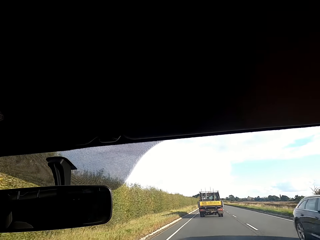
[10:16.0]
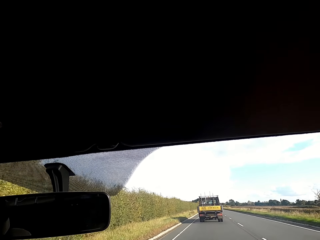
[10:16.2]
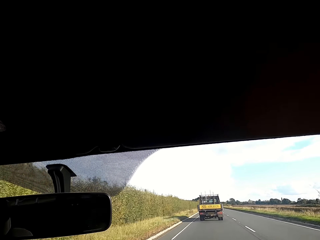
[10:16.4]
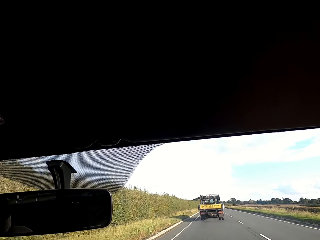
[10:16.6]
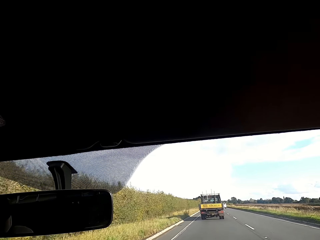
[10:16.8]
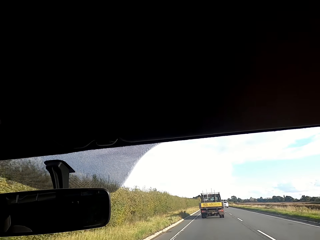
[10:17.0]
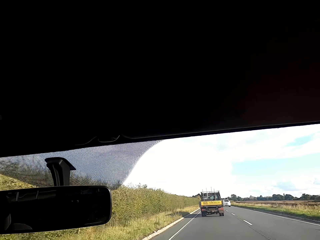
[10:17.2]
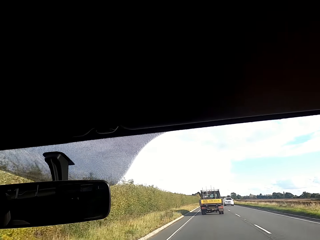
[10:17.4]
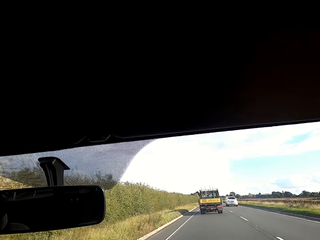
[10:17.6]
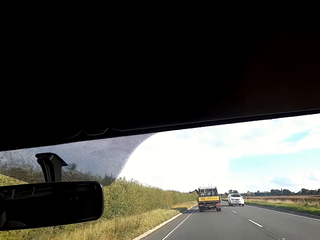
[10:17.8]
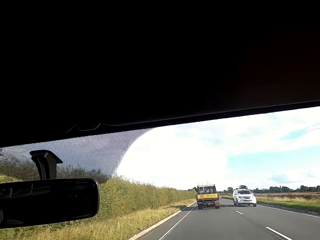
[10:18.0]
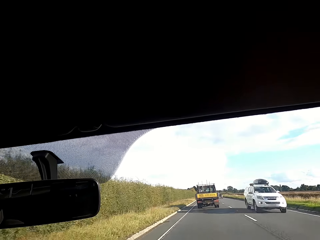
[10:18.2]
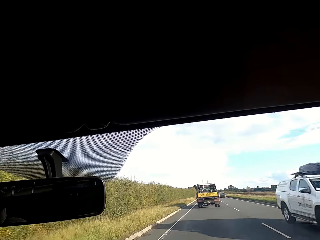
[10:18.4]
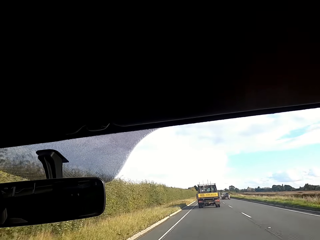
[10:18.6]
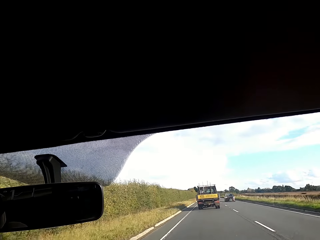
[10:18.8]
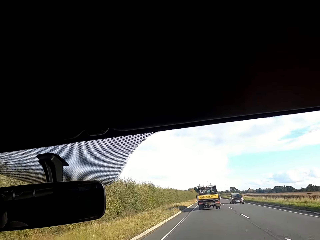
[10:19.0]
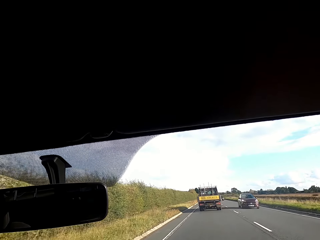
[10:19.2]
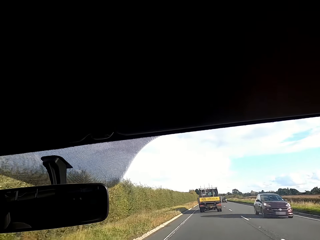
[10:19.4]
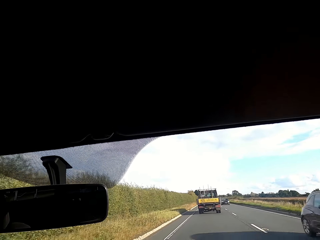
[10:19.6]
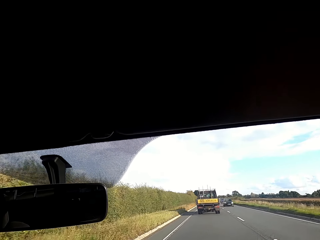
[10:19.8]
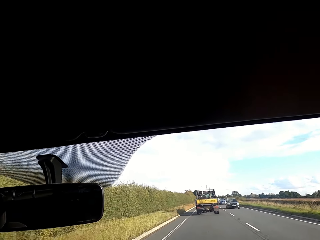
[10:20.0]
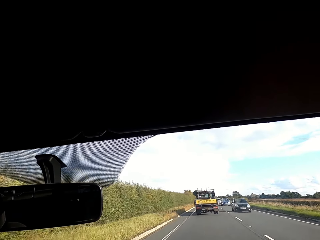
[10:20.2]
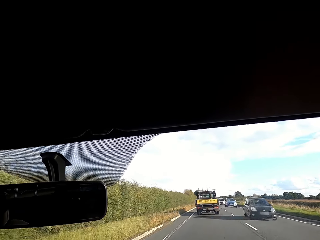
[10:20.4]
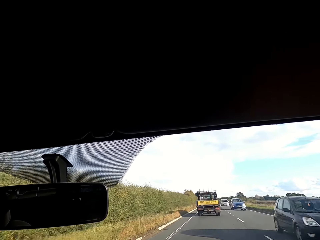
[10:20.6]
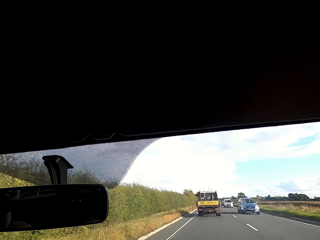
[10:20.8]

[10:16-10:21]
A black car drives past the camera wearer.

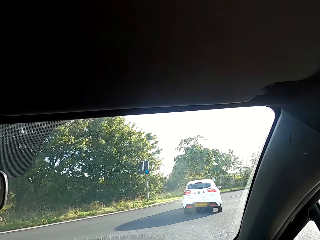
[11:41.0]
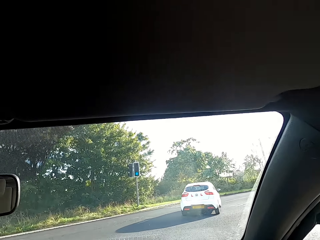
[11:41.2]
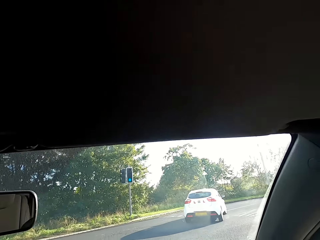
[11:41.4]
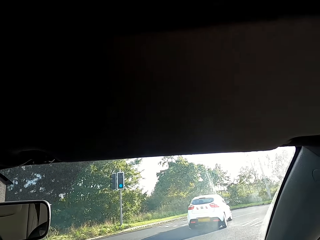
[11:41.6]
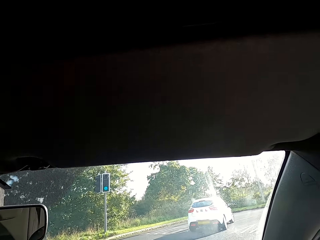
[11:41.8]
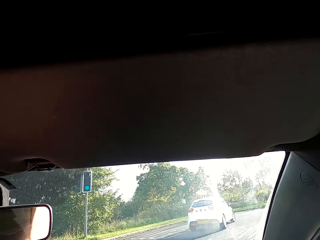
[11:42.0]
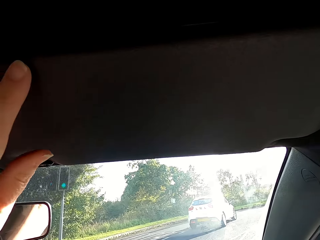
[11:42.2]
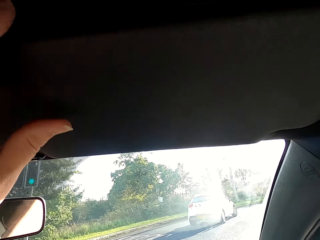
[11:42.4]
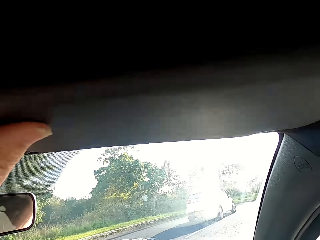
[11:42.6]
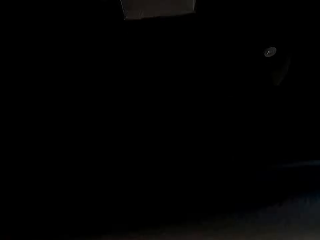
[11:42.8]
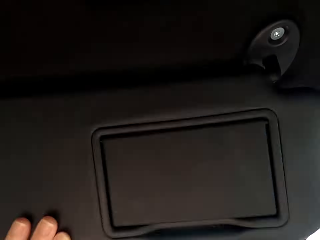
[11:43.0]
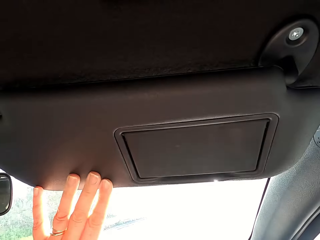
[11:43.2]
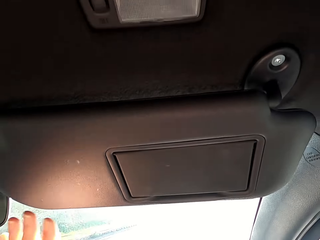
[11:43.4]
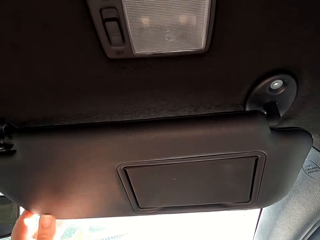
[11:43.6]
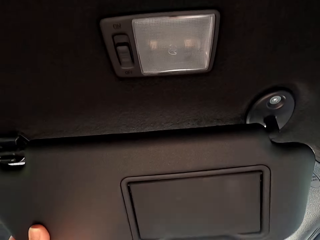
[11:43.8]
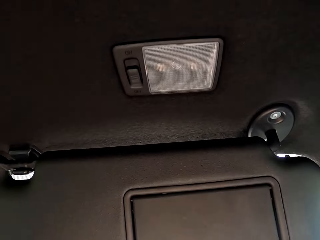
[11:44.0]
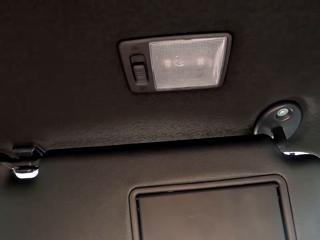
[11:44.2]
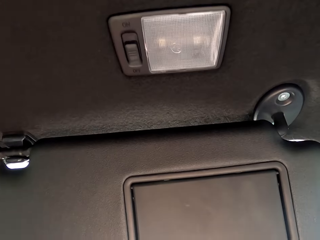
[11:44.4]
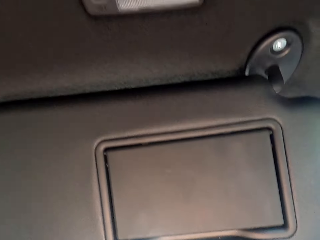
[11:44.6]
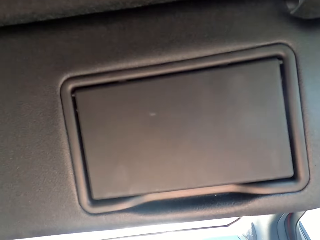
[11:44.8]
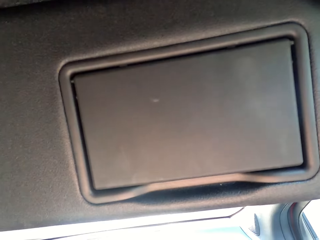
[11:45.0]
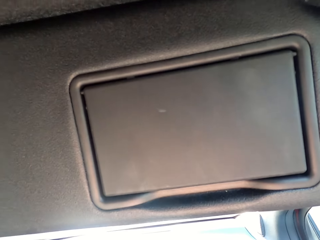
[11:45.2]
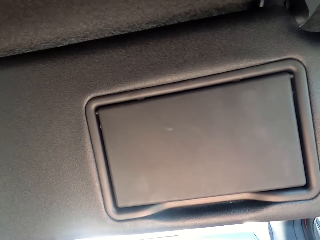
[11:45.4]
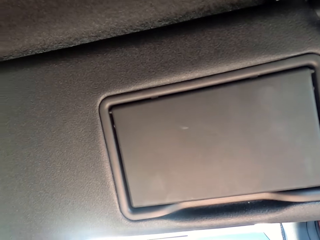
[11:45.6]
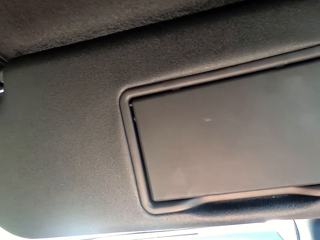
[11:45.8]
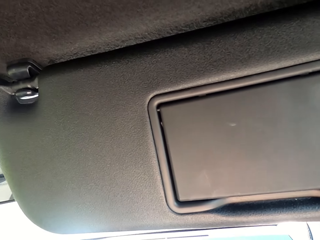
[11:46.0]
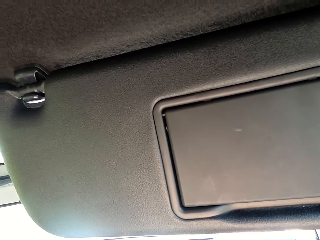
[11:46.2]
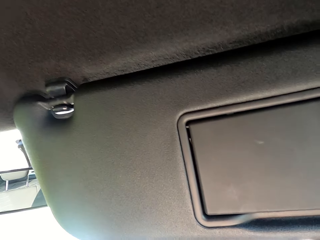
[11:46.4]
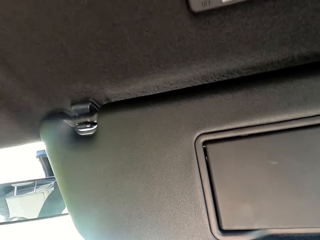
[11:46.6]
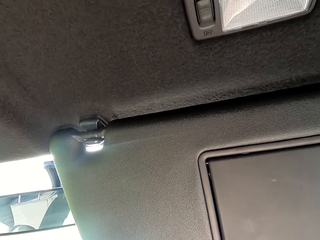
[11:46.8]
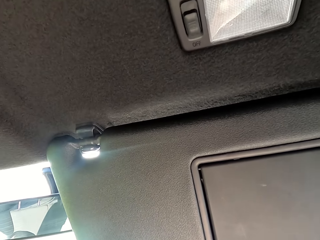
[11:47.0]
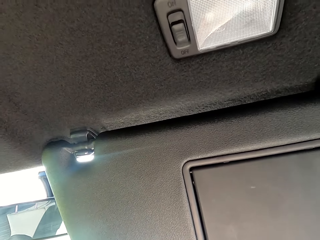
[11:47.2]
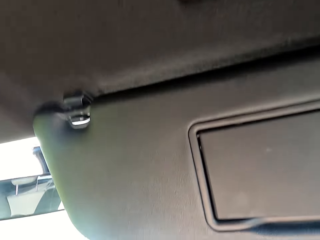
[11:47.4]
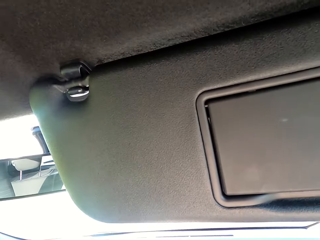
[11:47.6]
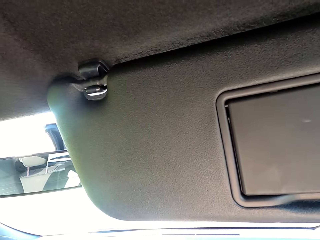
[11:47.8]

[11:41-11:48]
The camera wearer pulls down a sun visor in the car with her left hand.

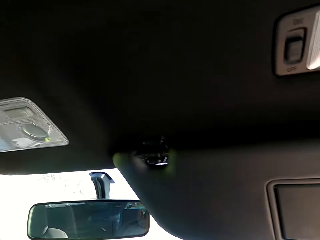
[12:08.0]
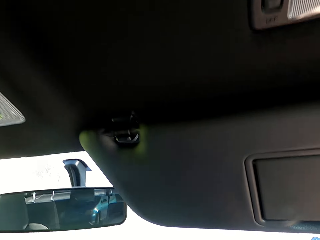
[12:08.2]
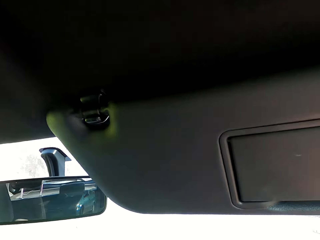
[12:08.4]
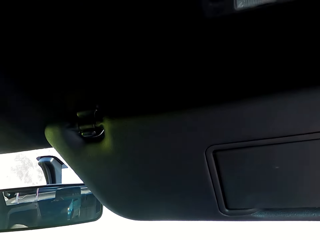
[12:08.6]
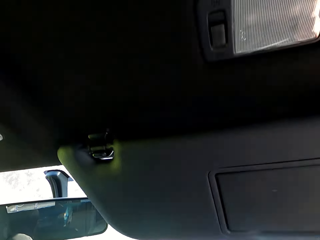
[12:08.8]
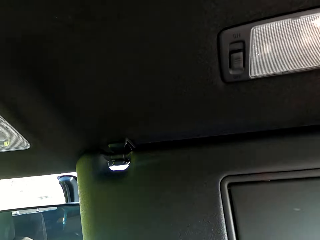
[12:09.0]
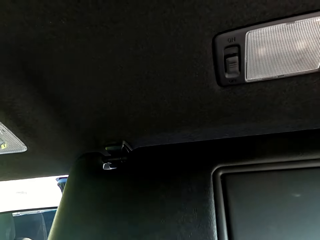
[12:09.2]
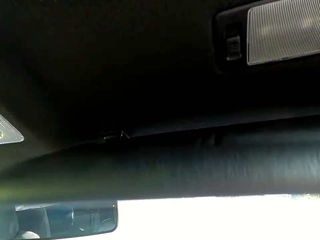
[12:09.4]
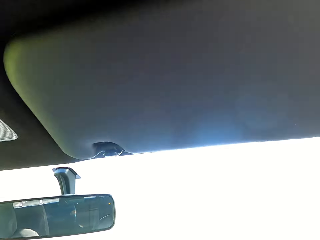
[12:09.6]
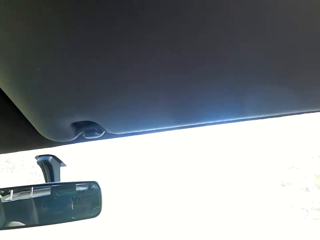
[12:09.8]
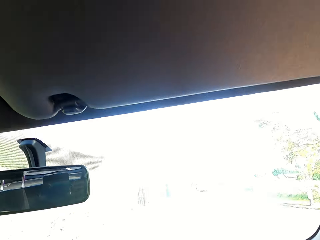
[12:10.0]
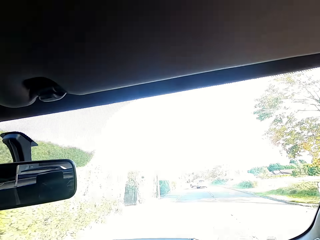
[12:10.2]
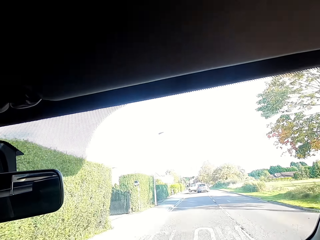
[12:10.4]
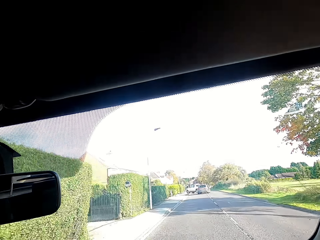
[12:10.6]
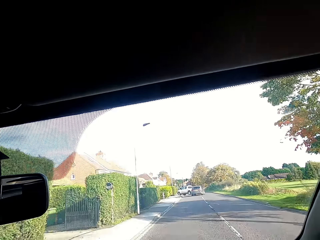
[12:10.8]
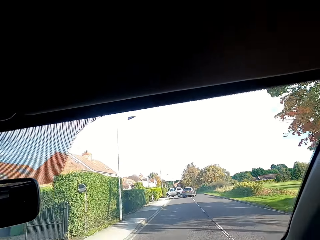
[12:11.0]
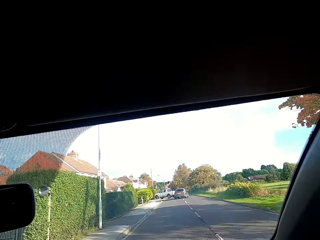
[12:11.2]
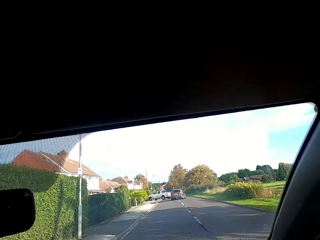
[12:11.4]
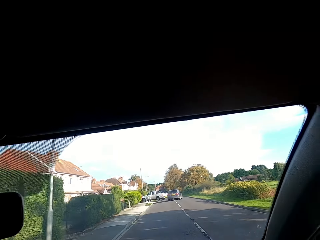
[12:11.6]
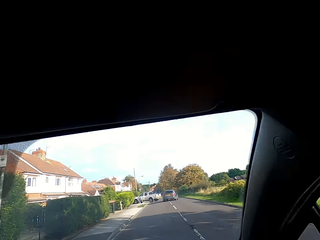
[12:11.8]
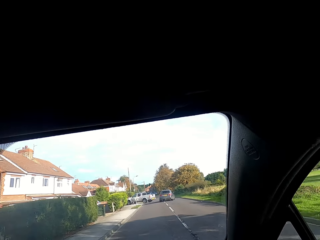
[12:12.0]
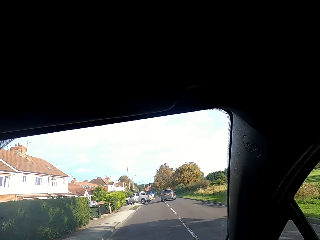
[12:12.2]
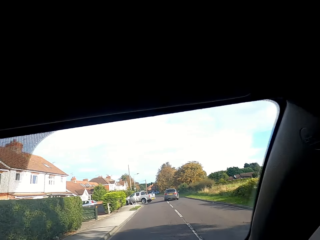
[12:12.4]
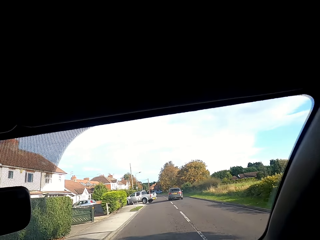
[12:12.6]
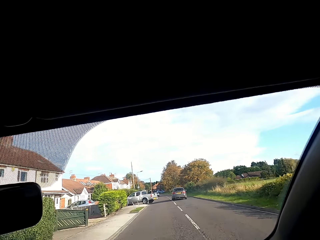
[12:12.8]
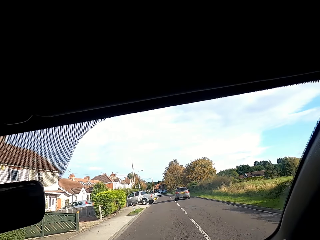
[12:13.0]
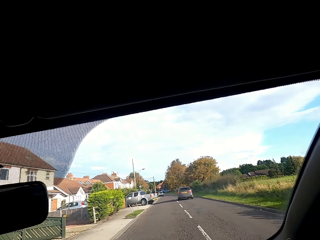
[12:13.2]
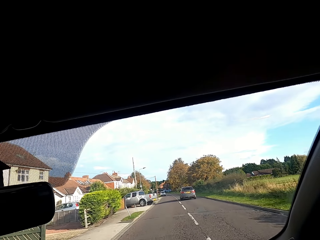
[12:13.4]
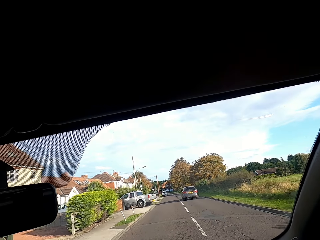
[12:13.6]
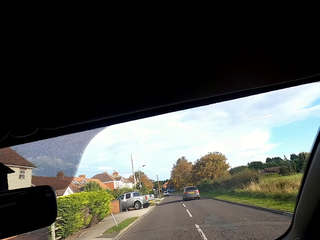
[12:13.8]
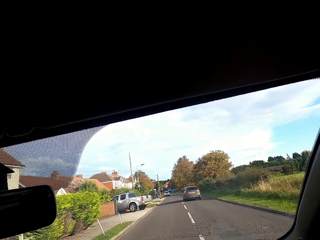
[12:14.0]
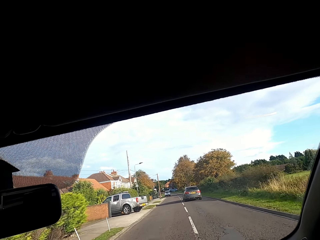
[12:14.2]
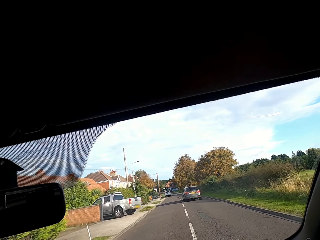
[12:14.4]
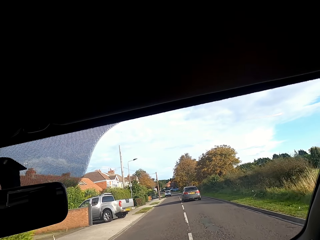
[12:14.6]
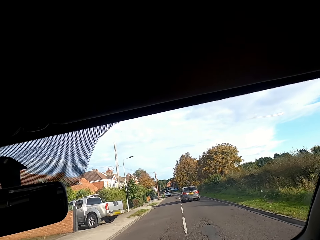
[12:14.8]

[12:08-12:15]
The camera wearer lifts up the sun visor with her right hand.
